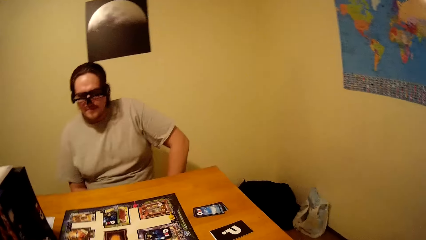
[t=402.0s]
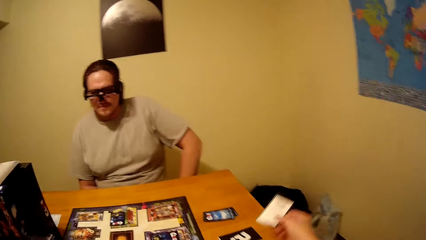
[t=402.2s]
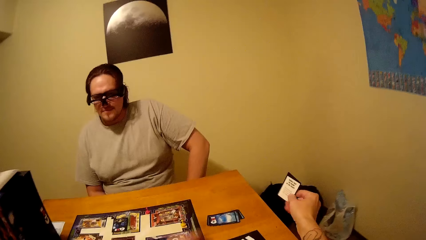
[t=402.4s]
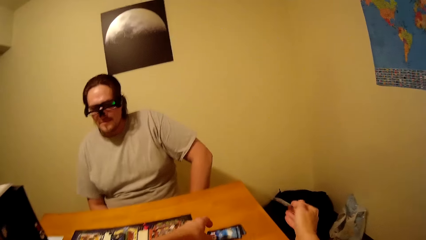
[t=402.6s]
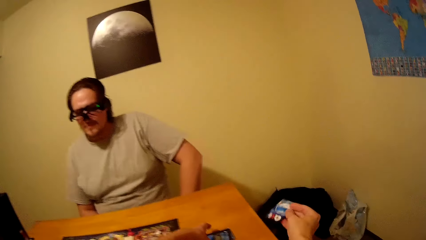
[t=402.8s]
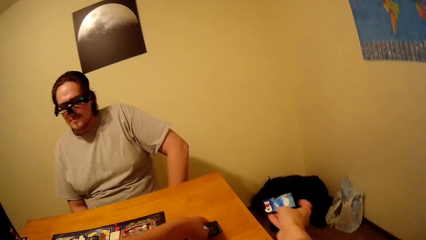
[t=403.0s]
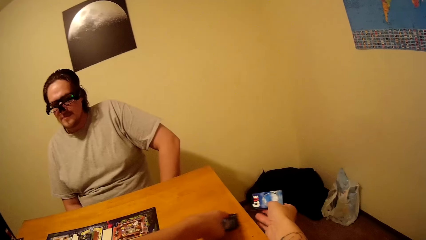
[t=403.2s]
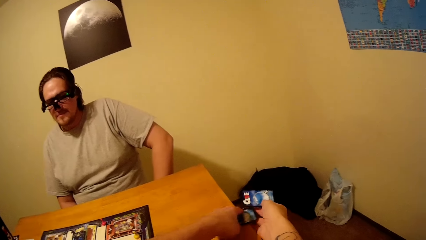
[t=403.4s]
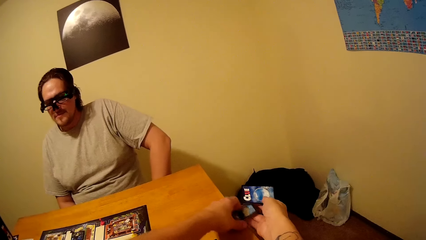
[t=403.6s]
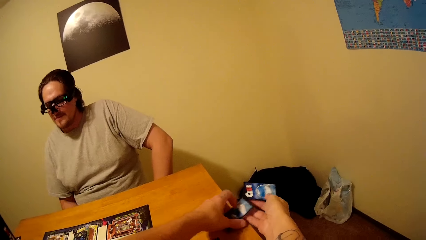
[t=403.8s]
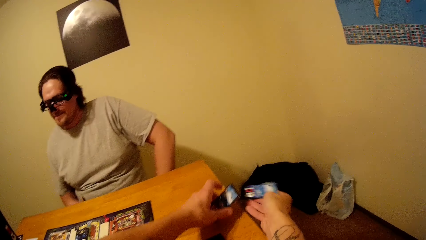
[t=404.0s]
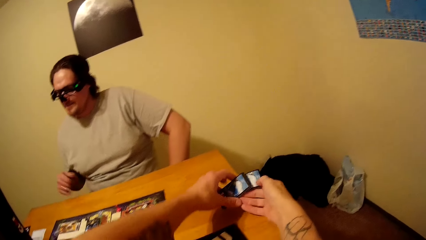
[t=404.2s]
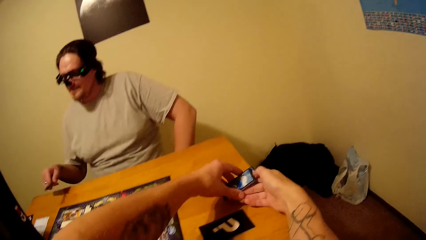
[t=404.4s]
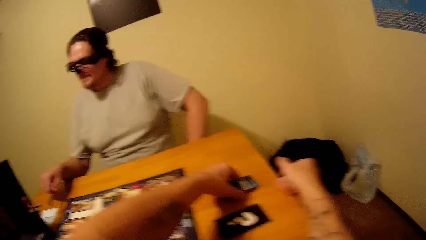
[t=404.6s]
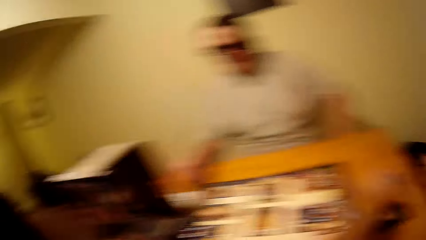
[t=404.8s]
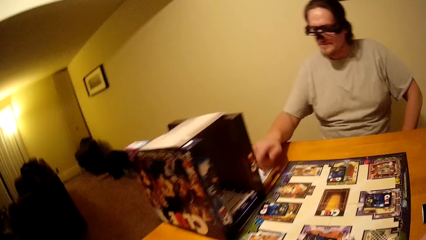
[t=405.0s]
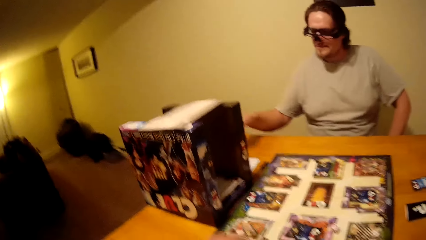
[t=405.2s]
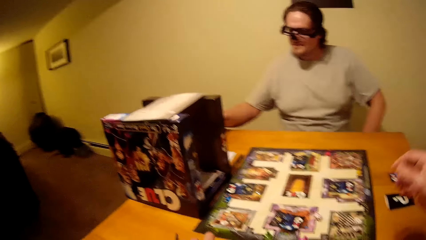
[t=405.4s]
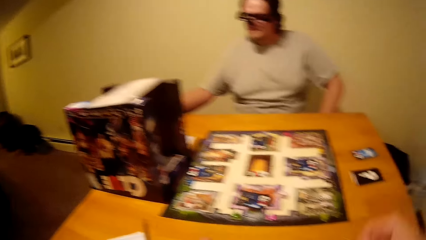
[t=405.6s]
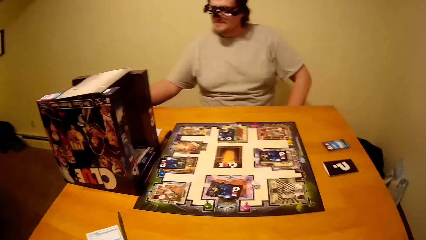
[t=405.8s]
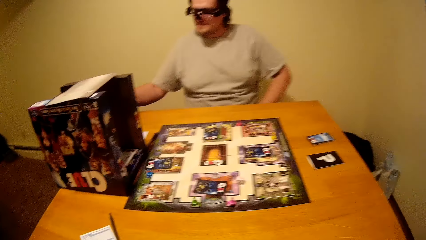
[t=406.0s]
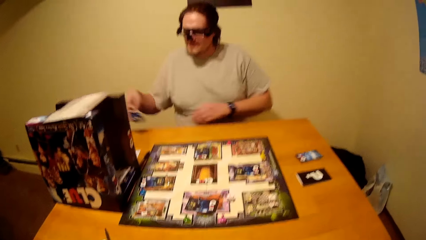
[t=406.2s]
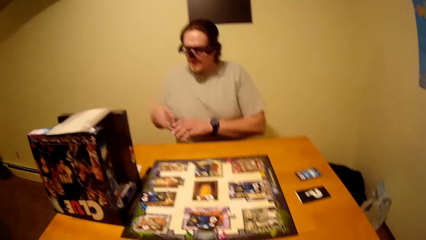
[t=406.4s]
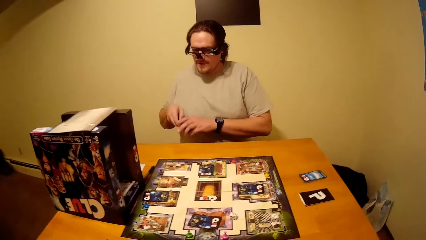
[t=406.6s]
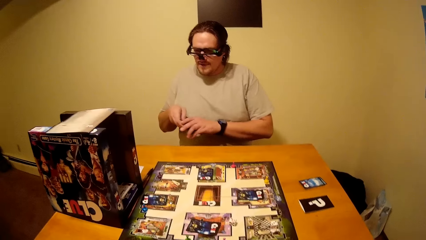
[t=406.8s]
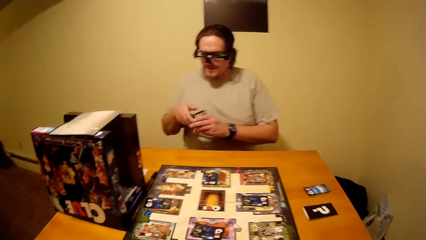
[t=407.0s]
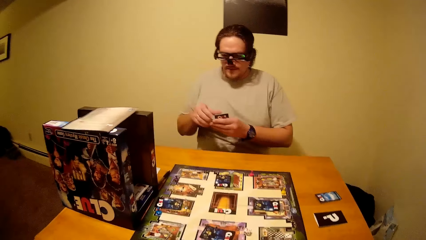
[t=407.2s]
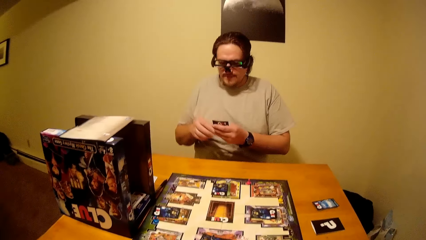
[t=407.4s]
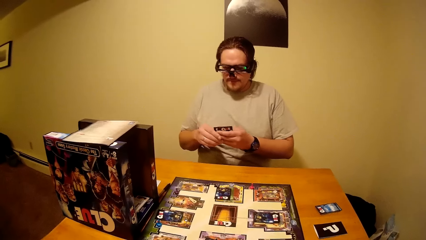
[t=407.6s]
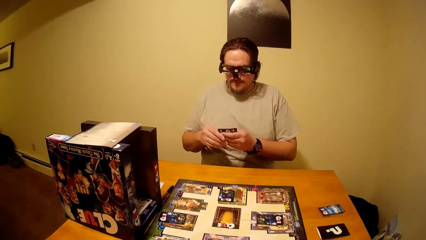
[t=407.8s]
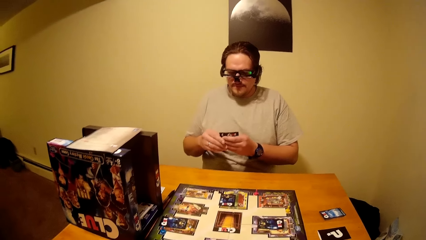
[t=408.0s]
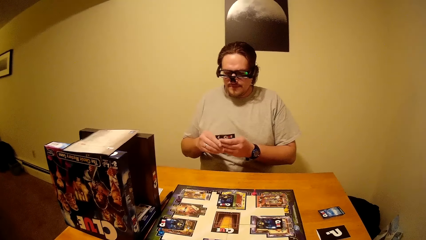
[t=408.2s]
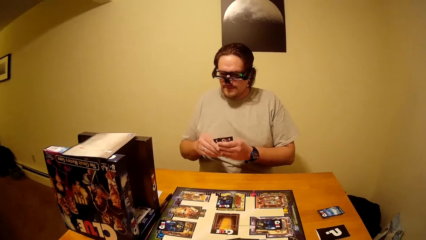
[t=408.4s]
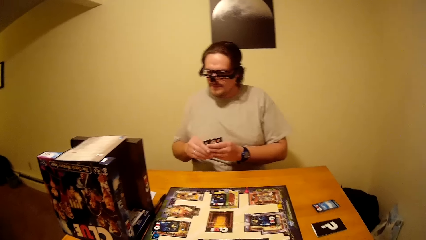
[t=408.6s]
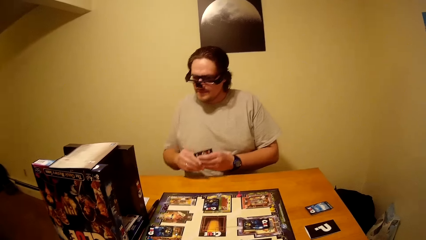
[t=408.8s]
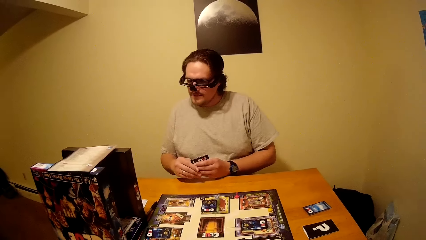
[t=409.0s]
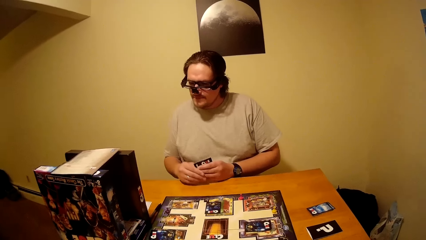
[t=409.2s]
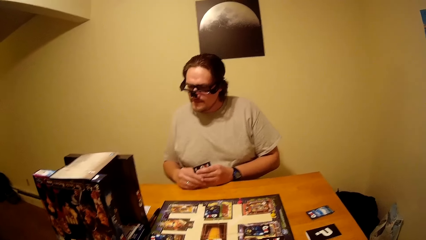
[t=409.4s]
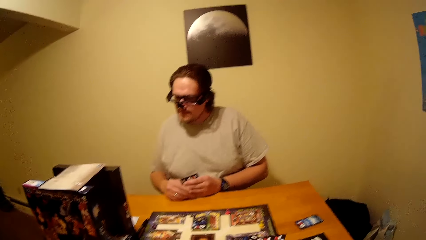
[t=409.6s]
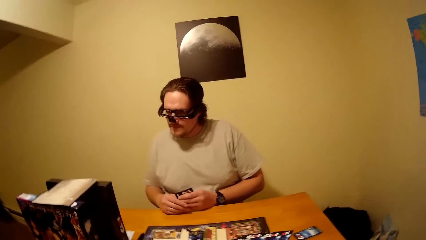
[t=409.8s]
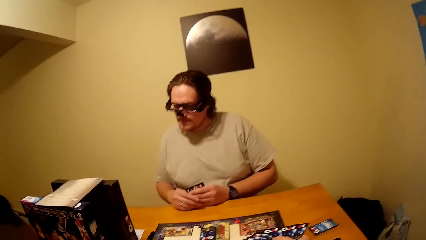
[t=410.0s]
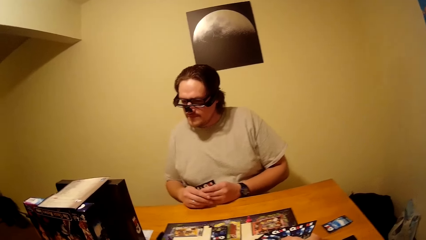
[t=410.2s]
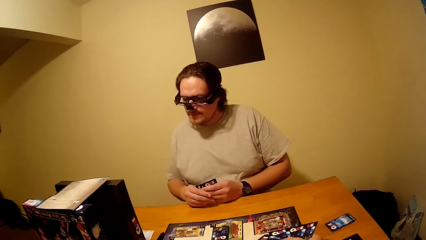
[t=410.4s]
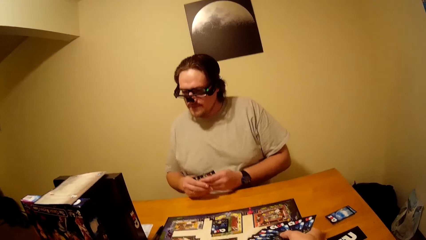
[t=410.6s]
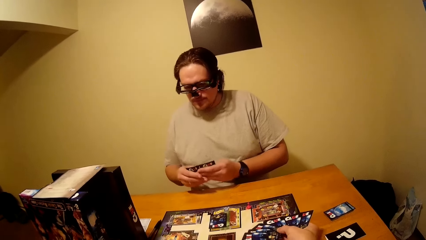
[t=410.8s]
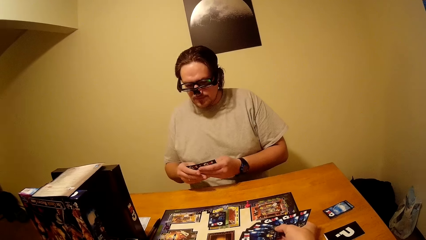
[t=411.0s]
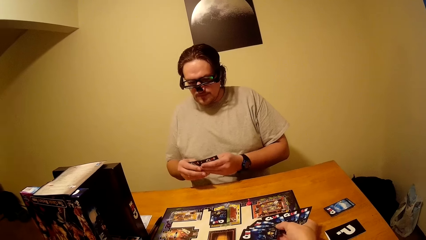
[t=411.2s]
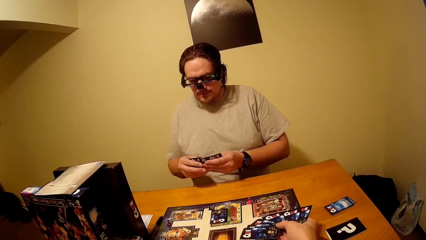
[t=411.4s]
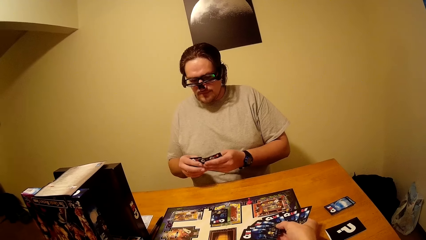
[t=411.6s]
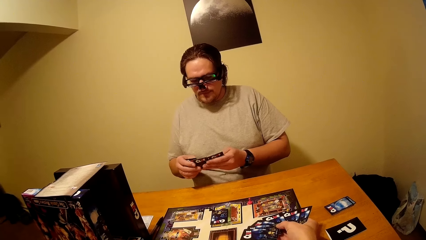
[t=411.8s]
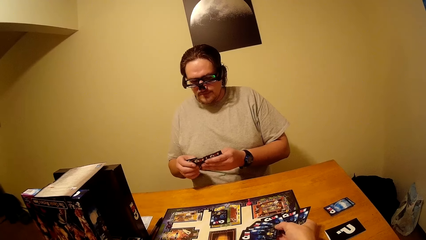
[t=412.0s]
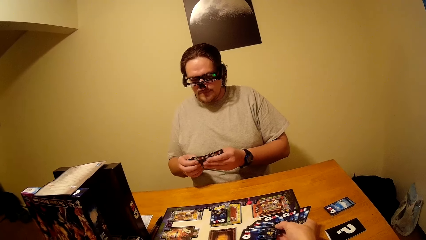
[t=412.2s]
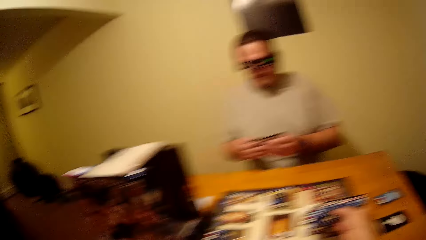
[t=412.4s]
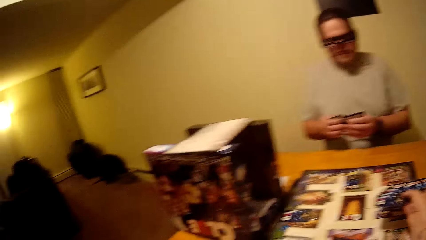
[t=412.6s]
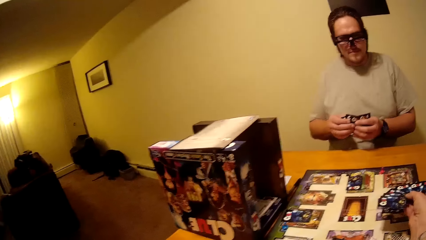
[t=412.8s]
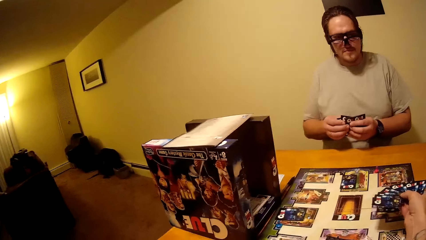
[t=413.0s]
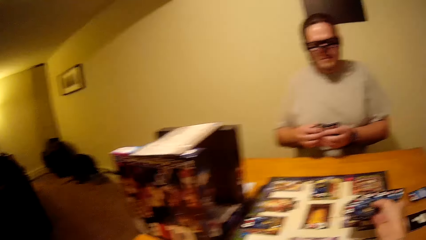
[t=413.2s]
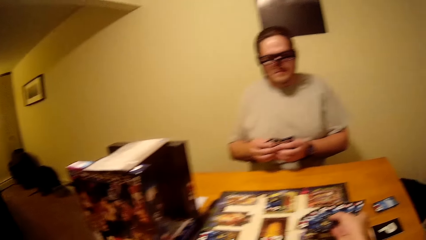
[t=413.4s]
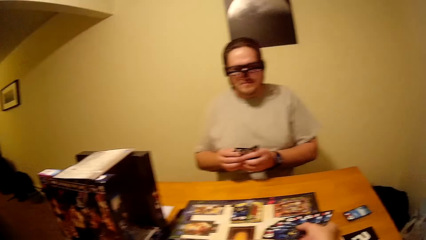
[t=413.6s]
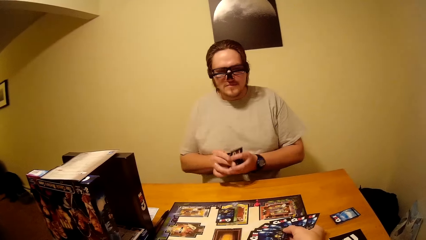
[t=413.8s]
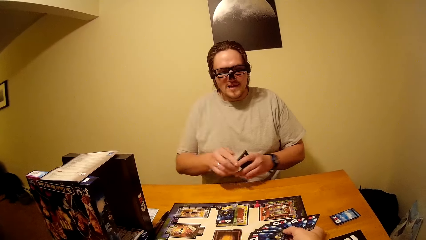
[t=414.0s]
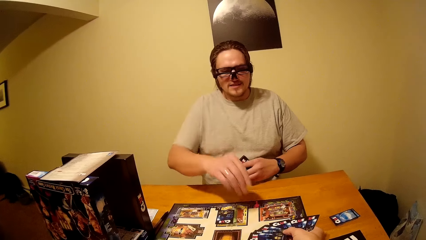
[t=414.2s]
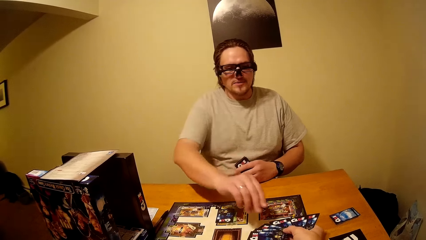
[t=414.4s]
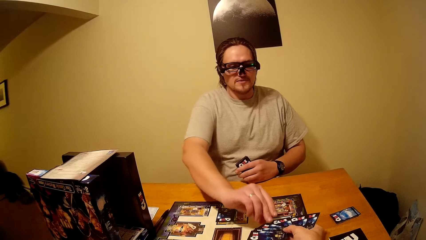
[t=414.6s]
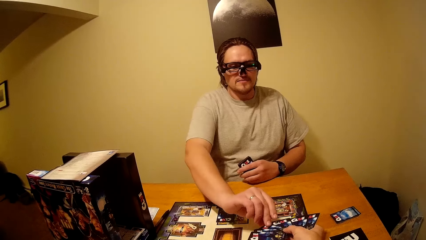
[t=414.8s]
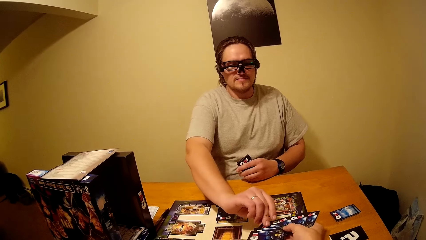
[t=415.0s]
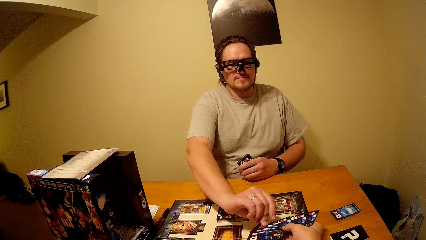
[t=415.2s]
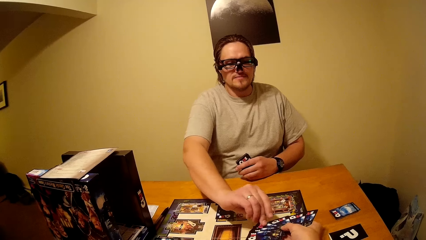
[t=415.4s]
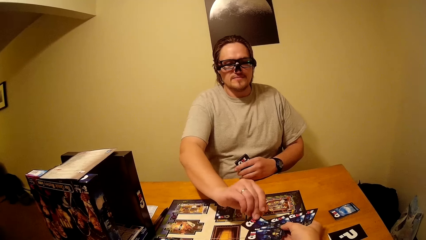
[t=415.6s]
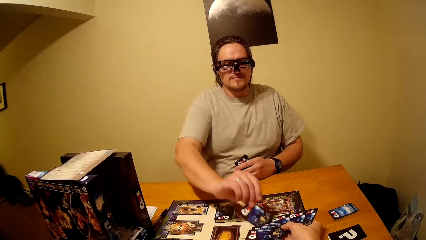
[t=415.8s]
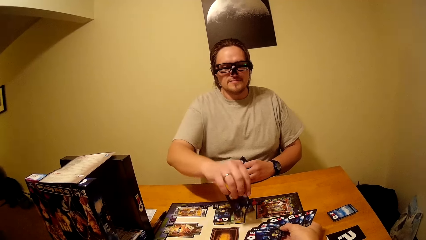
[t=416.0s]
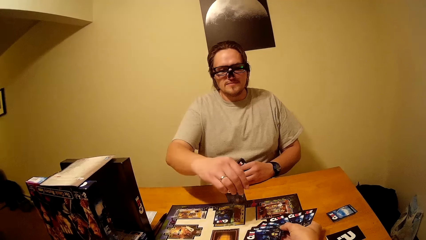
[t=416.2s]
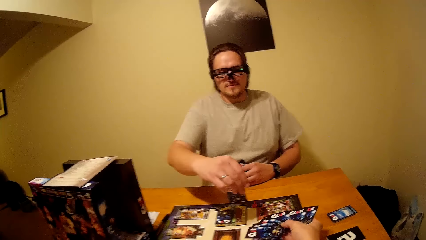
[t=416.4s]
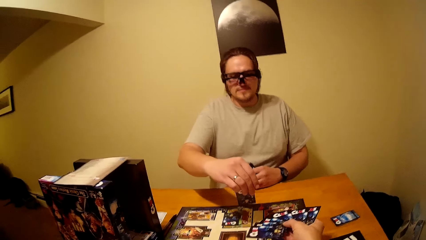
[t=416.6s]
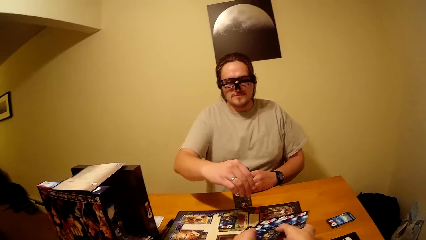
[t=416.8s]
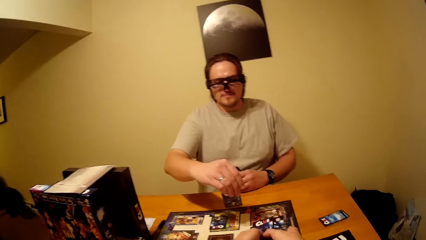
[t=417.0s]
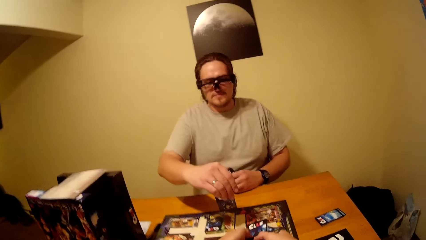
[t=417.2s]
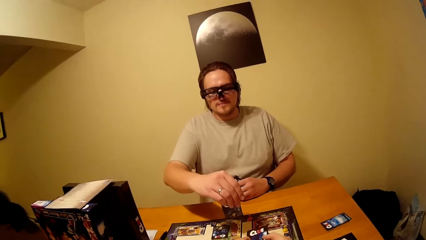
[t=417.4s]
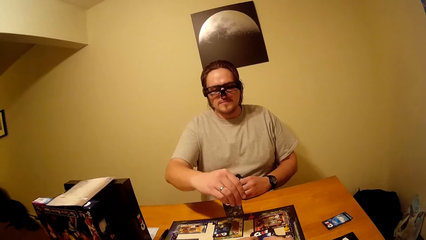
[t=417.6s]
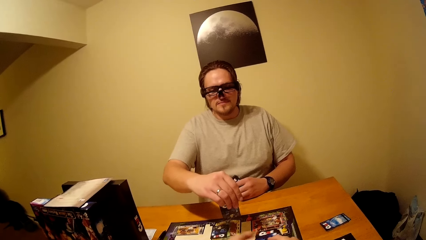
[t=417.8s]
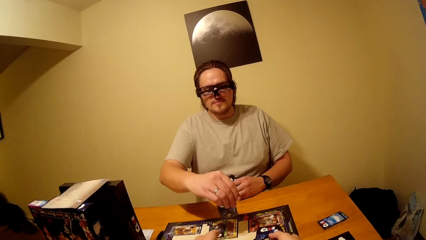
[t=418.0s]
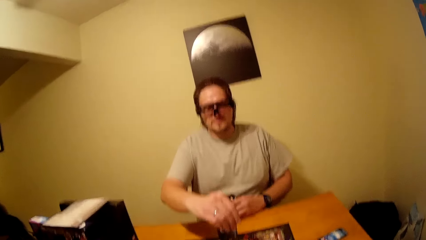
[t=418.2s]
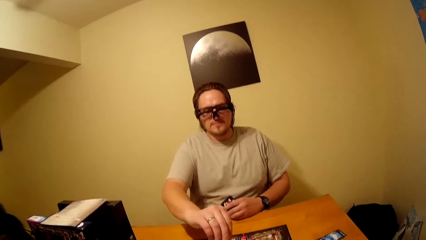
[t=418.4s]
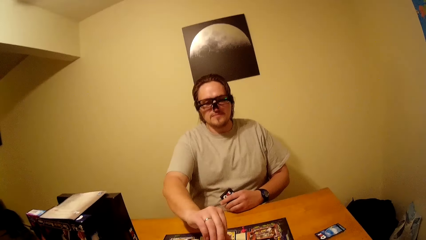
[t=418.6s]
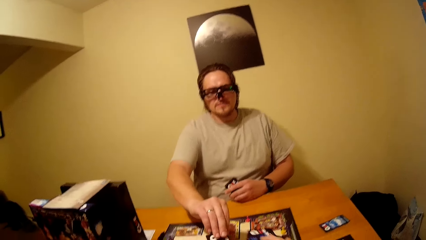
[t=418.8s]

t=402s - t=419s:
The camera wearer holds a card. They touch the cards. They pick up a card from the table. They put the card behind a card. They put the cards on the table. A man puts the pen on the table. He switches the cards to the other hand and spreads the cards. The man touches playing cards. The camera wearer hands the man cards. The man picks playing cards from the camera wearer. He checks the card. The camera wearer folds the cards.
